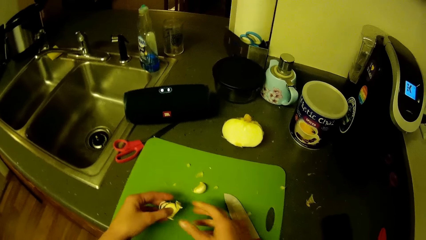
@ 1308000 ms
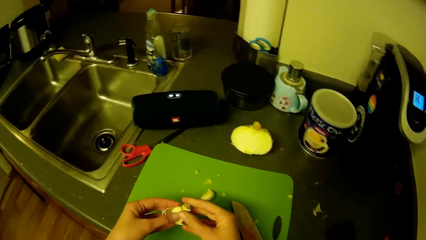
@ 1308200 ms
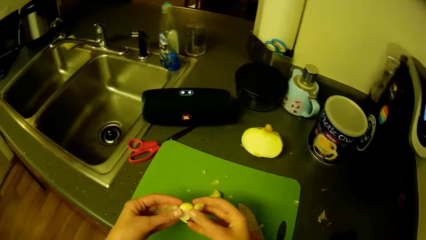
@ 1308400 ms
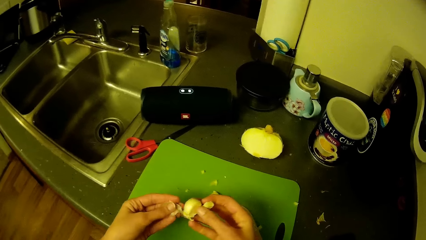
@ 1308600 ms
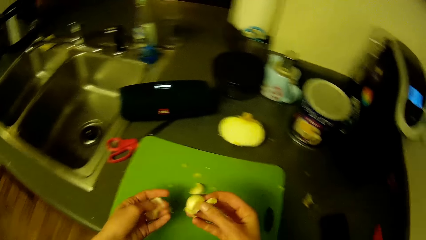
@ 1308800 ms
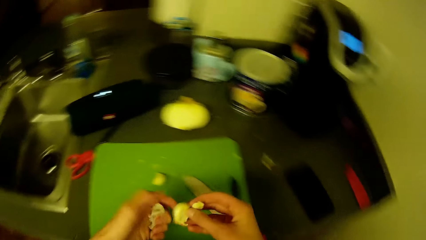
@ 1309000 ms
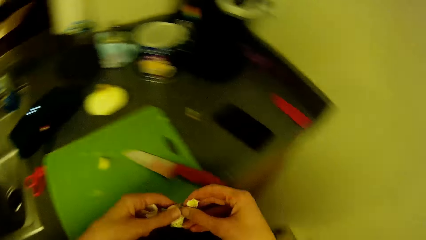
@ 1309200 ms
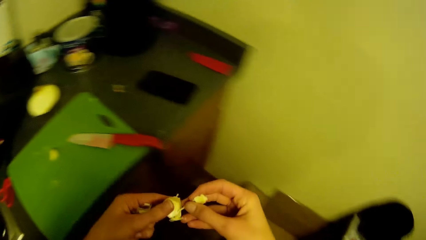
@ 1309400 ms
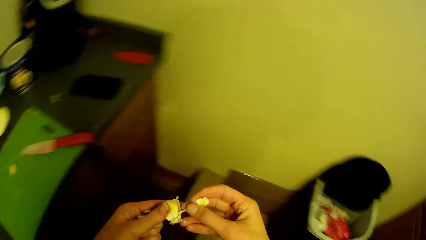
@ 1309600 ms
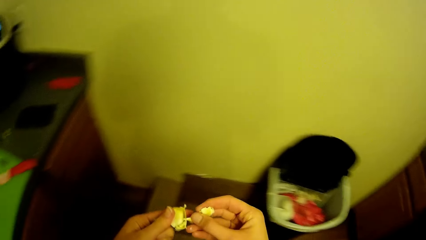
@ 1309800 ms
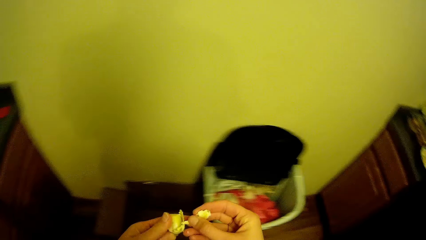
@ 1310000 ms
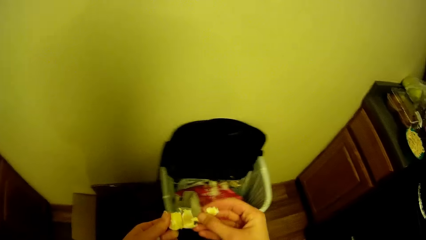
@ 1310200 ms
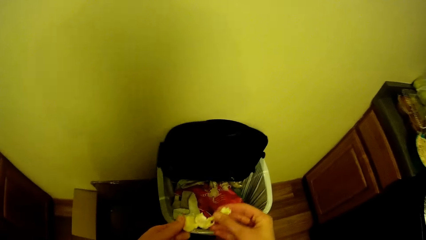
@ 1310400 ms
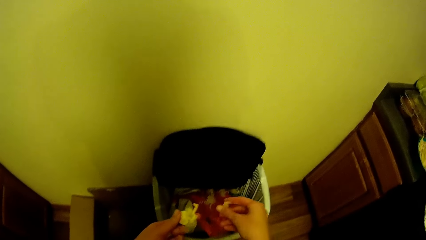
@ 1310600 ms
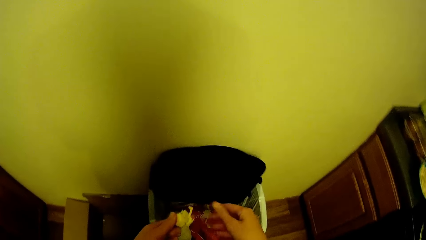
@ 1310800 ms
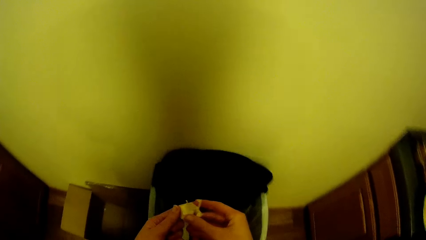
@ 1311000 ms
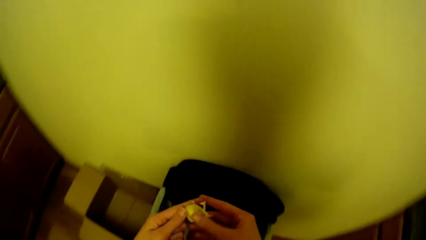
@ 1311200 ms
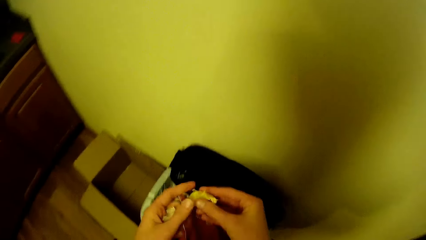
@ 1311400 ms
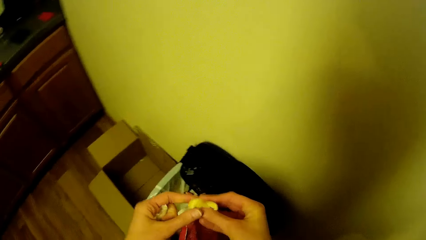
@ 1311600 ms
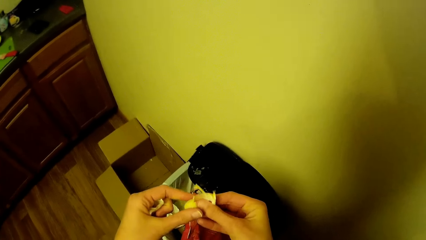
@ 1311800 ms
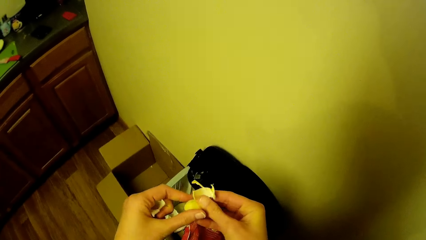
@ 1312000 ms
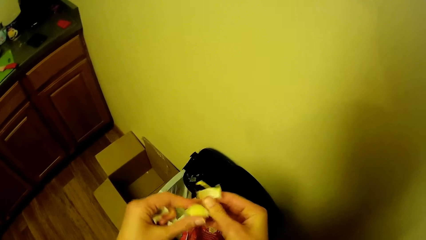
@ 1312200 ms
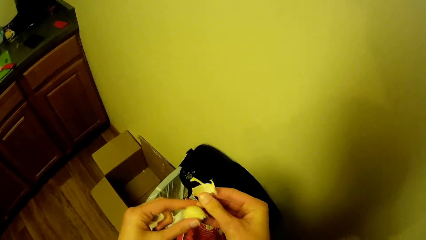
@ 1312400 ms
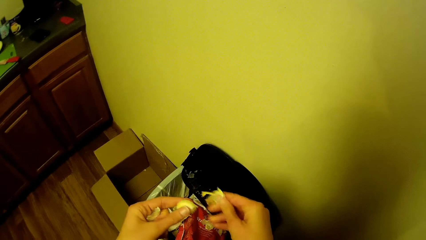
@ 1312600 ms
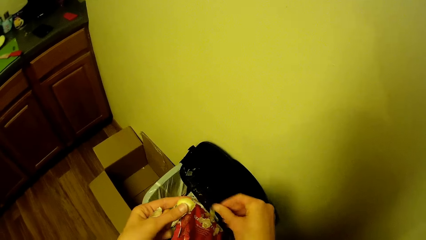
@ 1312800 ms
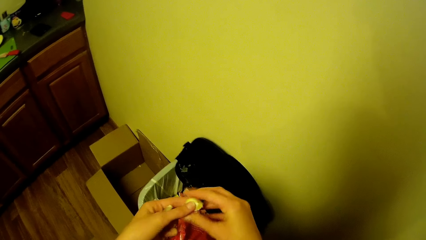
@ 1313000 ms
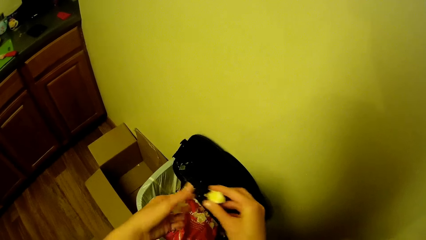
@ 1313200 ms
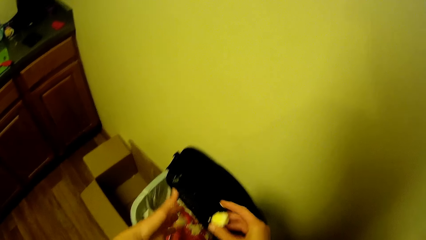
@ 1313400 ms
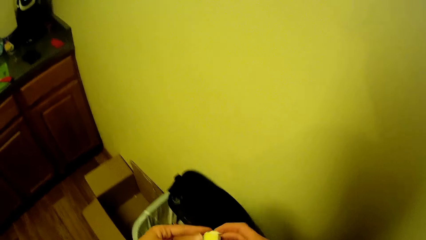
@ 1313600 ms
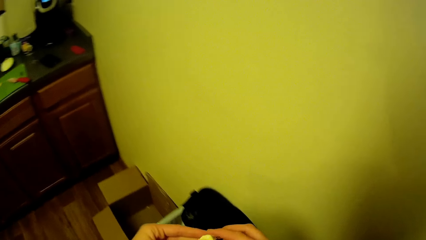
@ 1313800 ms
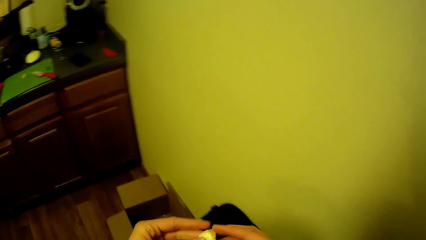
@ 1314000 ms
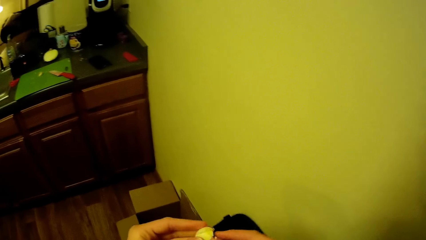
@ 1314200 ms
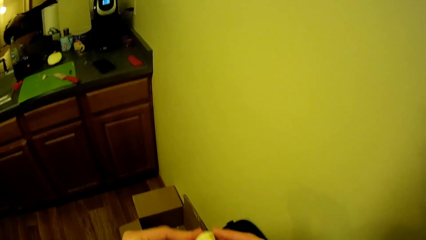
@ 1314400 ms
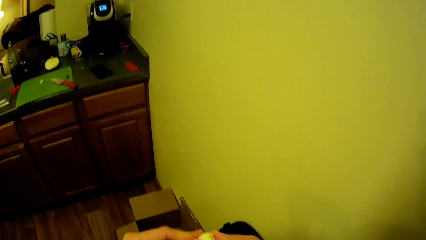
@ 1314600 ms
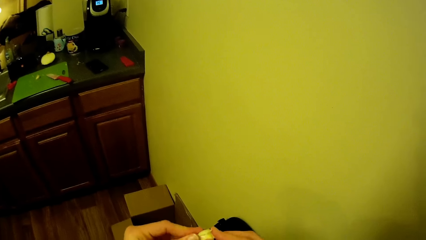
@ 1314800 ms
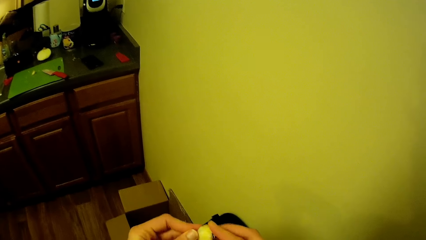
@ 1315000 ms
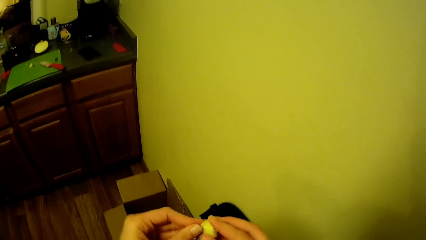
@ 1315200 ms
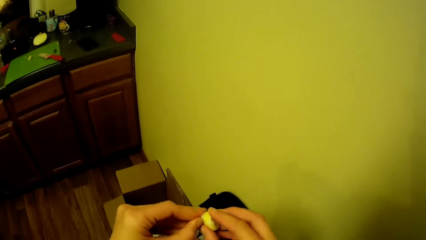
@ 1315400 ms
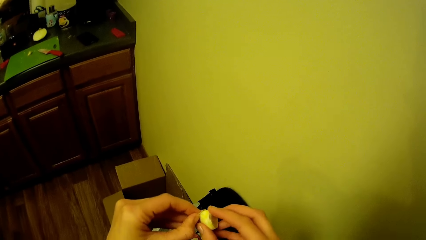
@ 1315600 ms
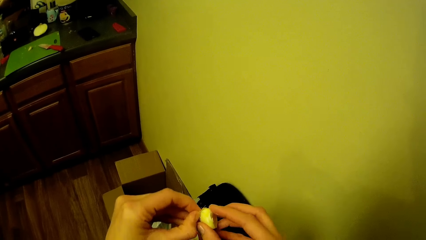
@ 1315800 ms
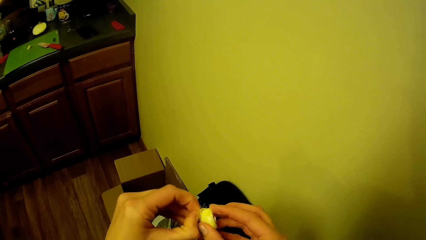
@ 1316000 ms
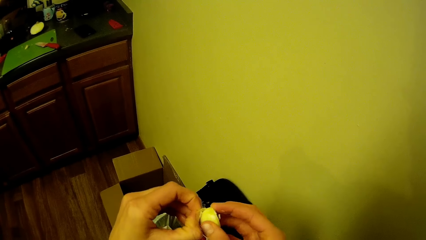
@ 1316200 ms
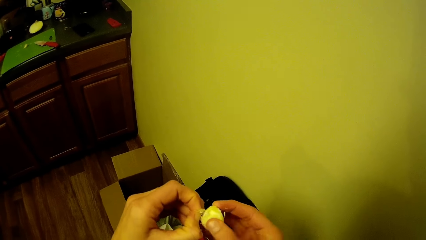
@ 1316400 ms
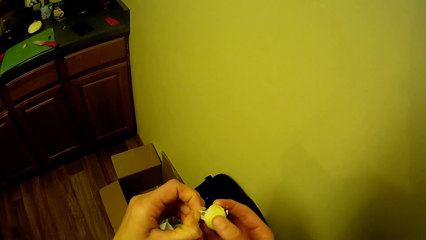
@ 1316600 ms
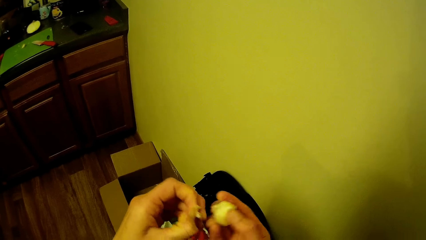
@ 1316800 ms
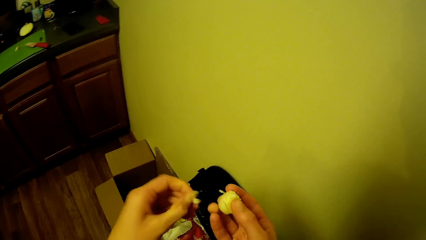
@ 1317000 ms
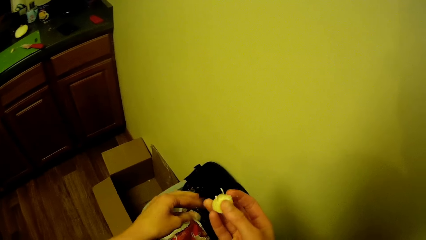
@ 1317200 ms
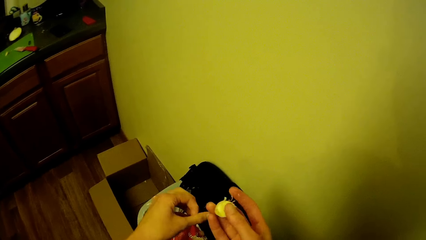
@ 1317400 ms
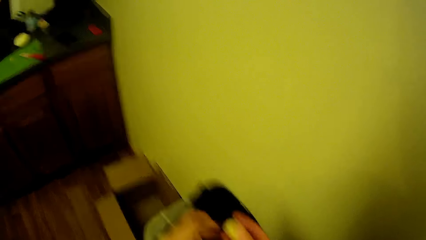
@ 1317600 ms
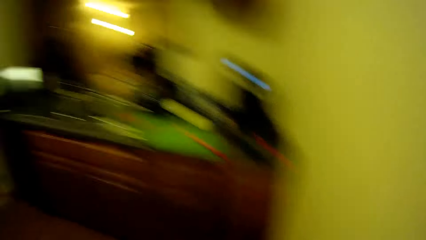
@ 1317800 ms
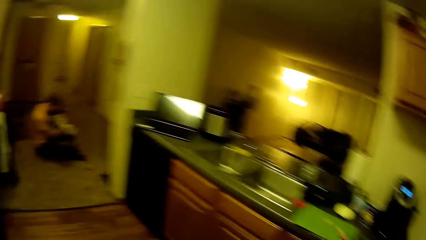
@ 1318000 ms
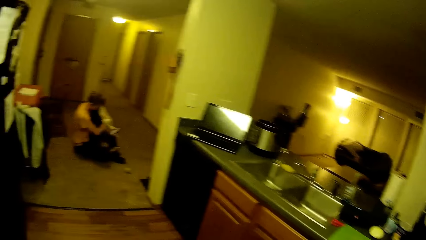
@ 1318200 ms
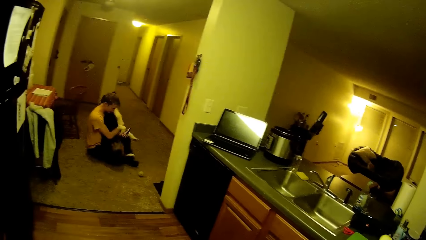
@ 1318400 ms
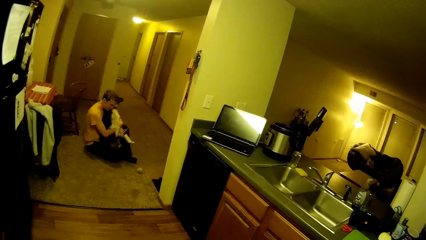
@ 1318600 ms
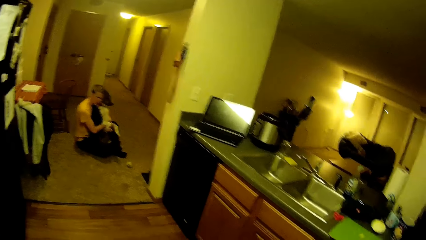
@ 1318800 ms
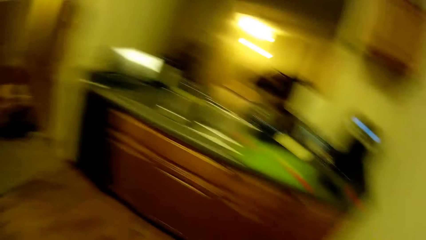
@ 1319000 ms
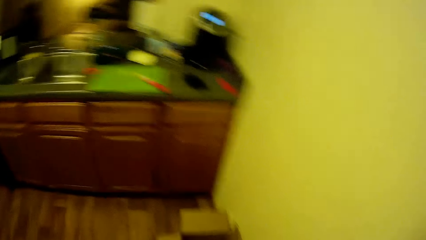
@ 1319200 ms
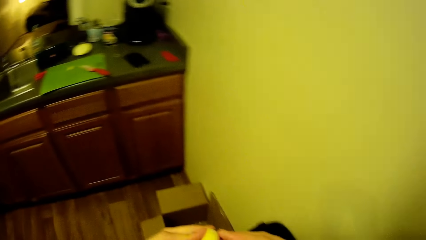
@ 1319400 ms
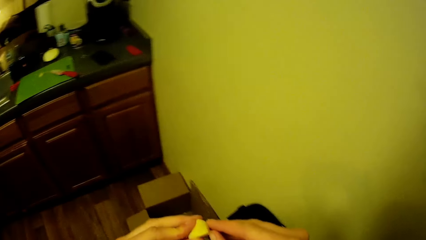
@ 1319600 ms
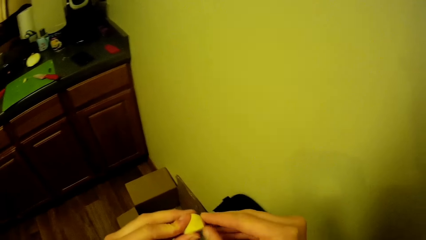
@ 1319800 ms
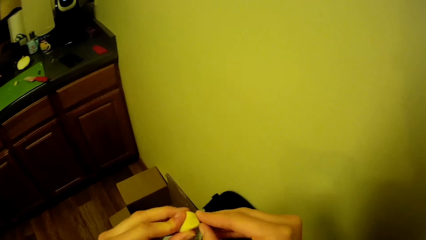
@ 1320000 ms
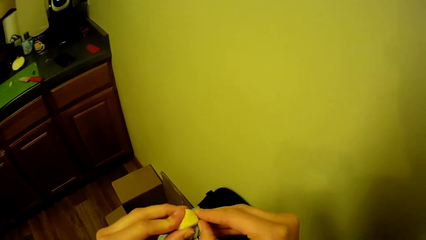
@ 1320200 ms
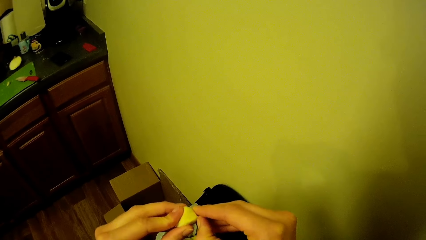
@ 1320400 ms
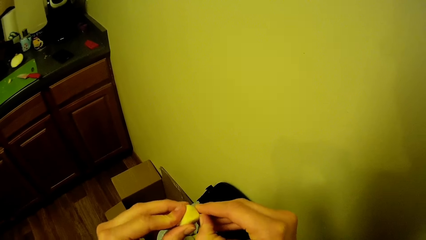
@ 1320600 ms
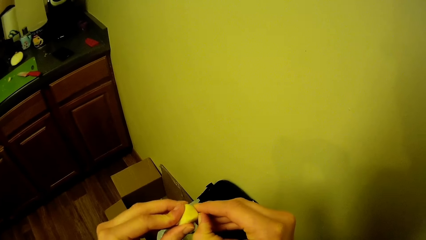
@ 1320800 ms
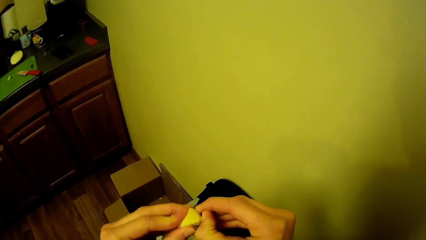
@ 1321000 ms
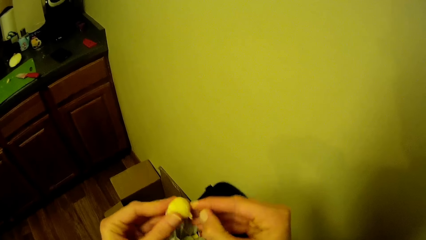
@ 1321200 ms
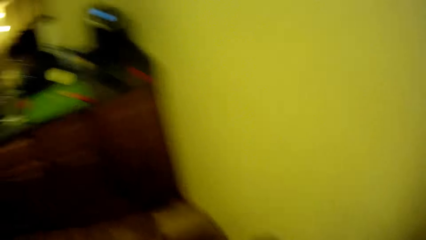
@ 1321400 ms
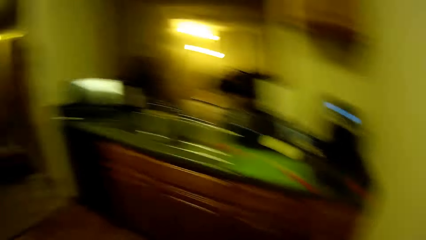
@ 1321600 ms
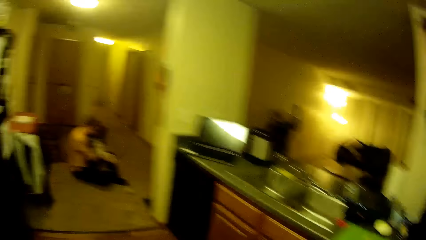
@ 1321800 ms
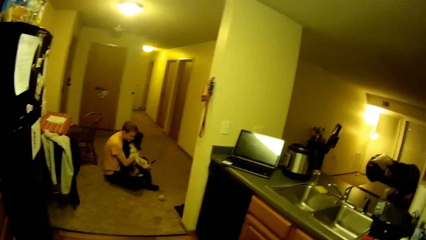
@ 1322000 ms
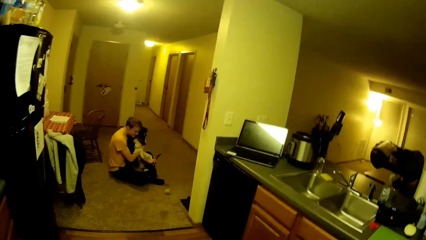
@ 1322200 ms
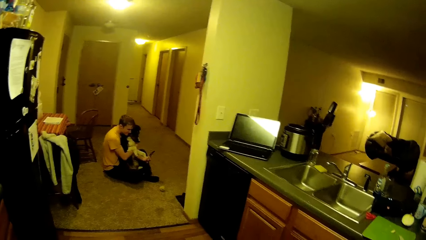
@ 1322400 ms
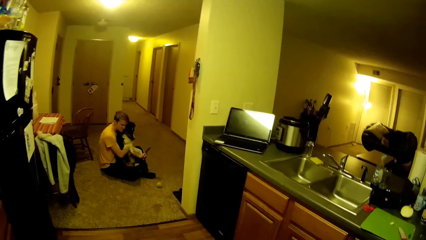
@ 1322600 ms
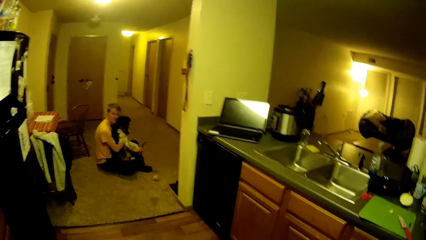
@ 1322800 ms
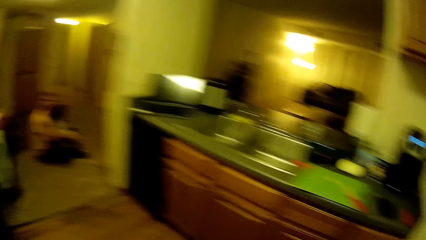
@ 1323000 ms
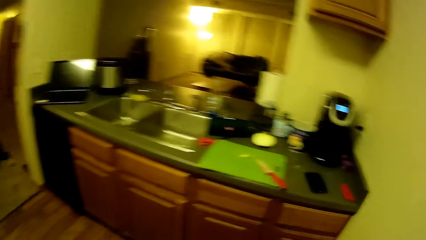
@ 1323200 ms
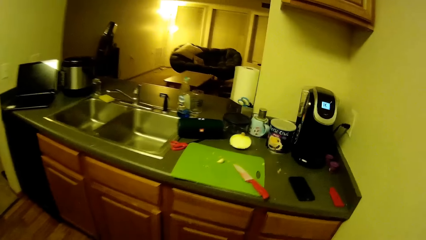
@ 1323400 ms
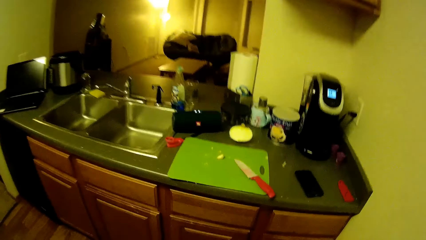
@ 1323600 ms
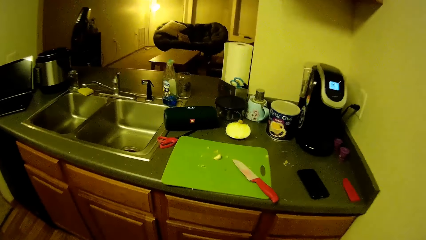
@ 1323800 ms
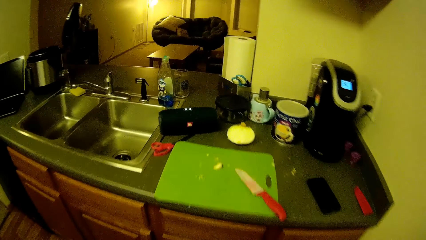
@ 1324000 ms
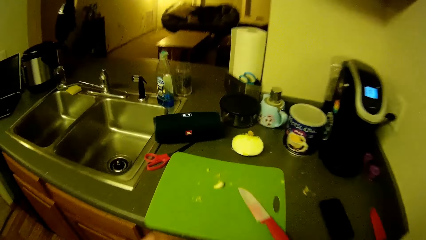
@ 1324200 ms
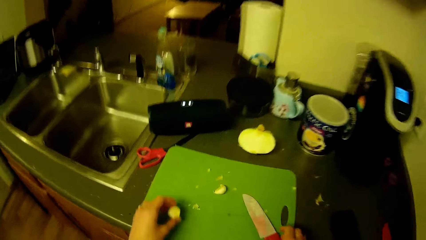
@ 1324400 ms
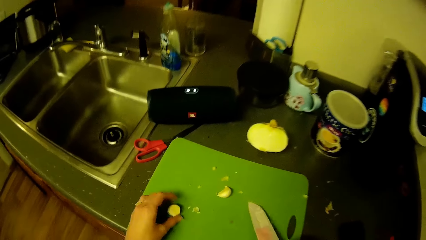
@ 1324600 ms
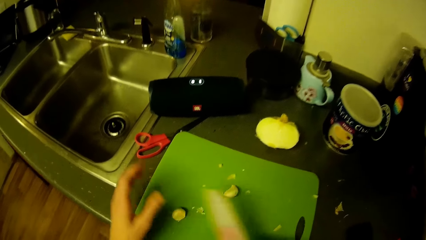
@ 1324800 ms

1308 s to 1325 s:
The camera wearer drops the knife on the tray with his right hand. He swings his hand. He peels the piece of garlic with both hands. He turns the body right. He drops the garlic shells or peels into the bin or dustbin with both hands. He removes the garlic peels. He drops the garlic peels in the dustbin. He swings his hand. He moves the garlic to the right hand. He drops the garlic peels in the dustbin. He removes the garlic peels. He drops the garlic peels in the dustbin. He turns the body left. A man carries a dog. The man plays with the dog in the passage. The camera wearer turns the head right. He peels the piece of garlic with his right hand. He turns the body left. The man carries the dog and moves the head up. The man plays with the dog in the passage. The camera wearer turns the head right. He walks in the kitchen. He drops the piece of garlic on the tray with his left hand.
